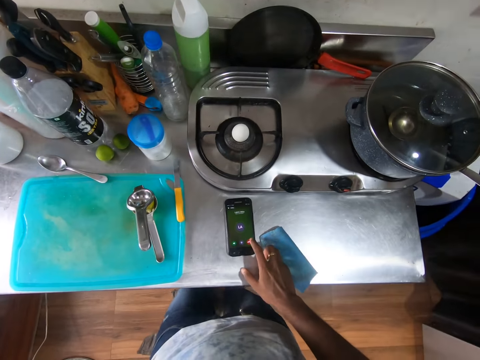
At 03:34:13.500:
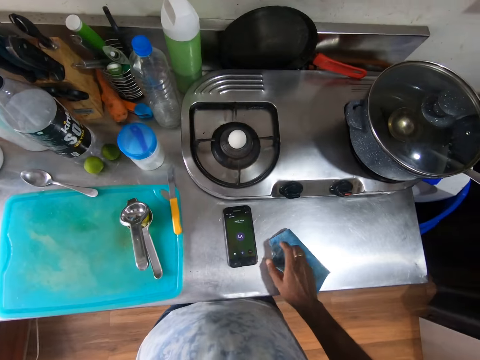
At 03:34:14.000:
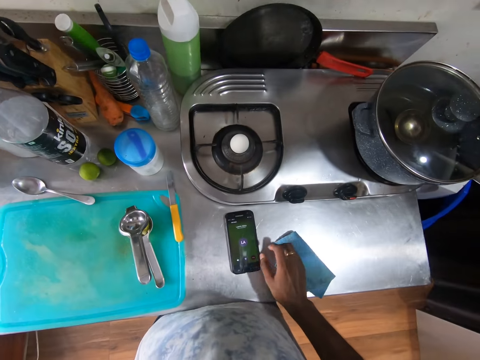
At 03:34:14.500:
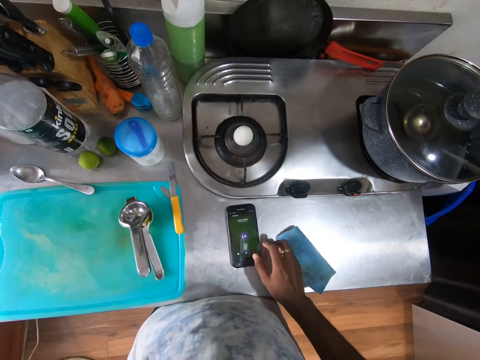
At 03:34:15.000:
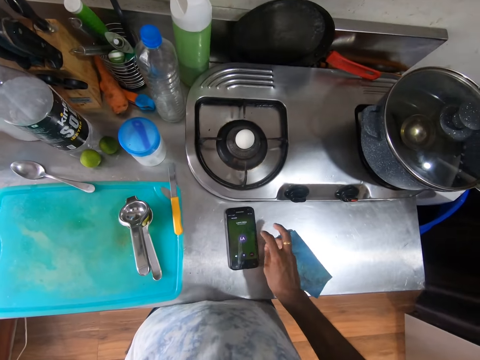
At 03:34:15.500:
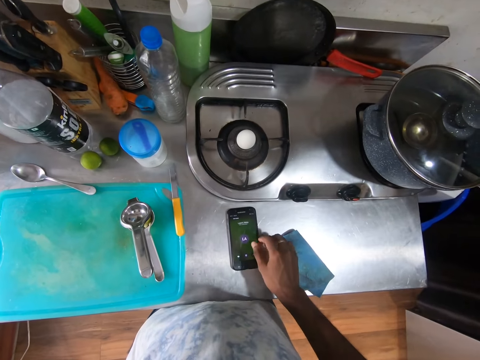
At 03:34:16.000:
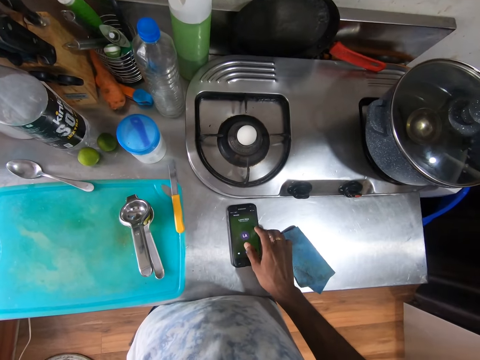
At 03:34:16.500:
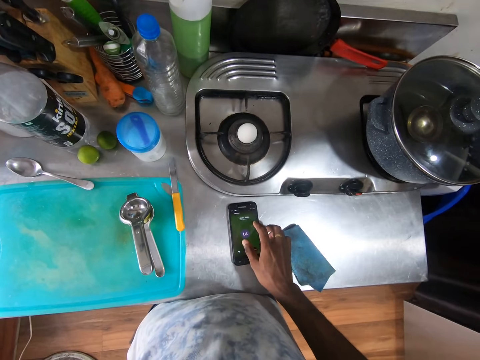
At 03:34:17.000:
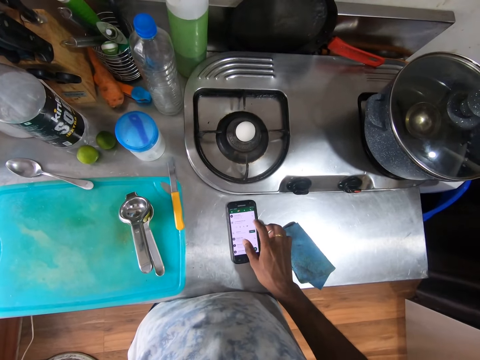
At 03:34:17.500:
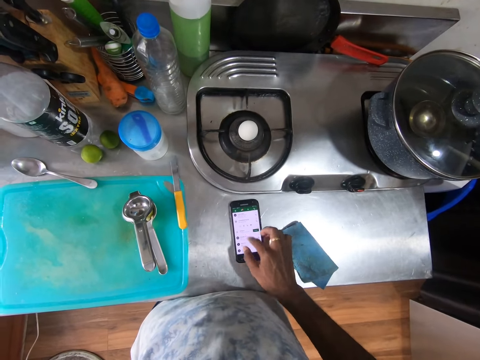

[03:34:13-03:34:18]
The camera wearer operates a phone on a kitchen counter with his right hand.

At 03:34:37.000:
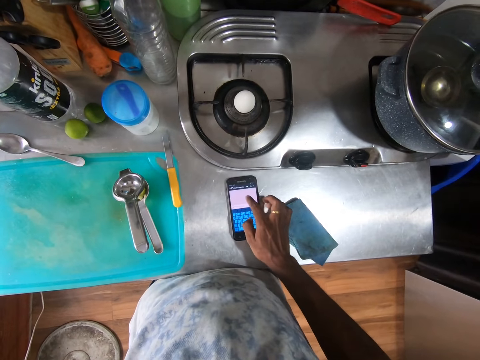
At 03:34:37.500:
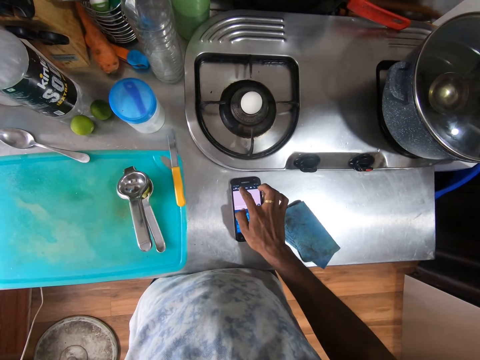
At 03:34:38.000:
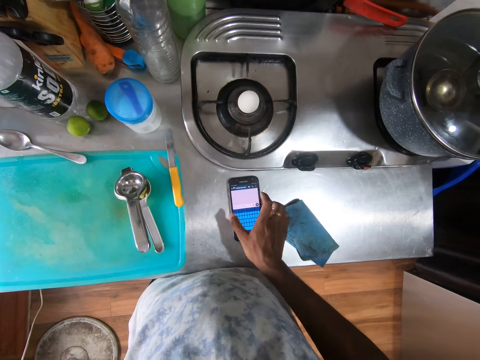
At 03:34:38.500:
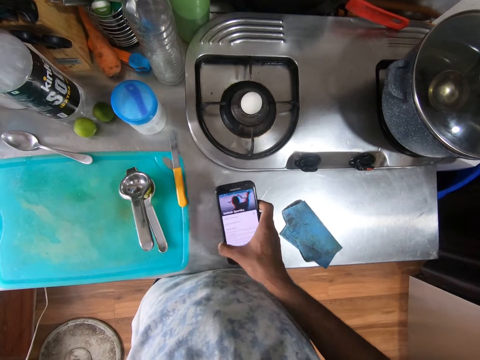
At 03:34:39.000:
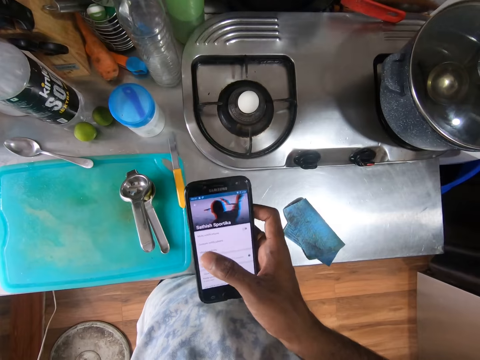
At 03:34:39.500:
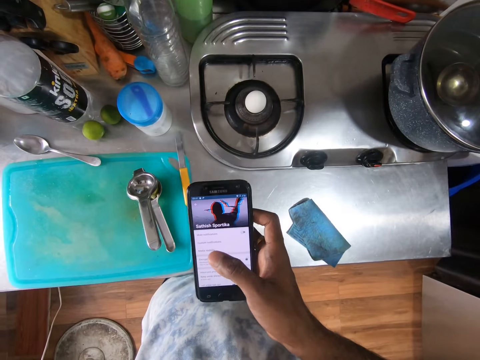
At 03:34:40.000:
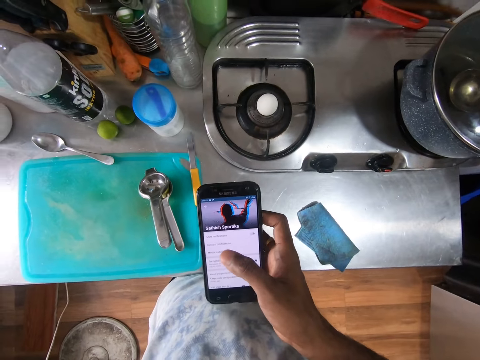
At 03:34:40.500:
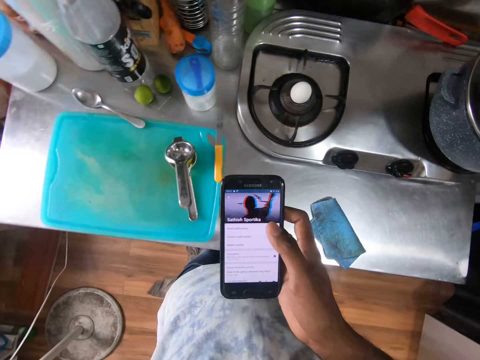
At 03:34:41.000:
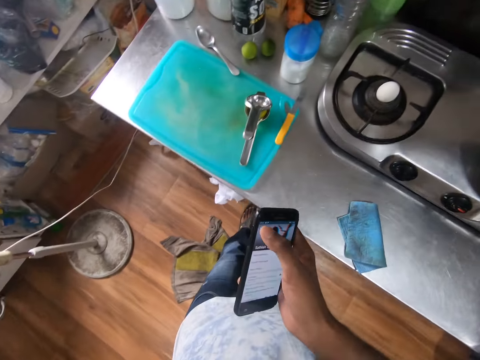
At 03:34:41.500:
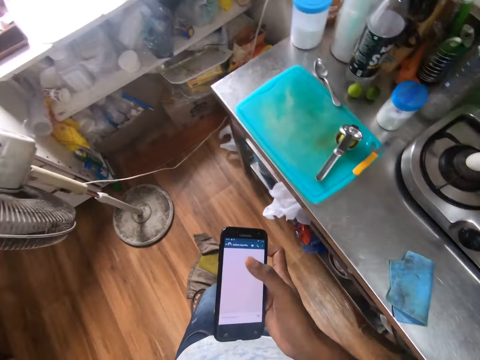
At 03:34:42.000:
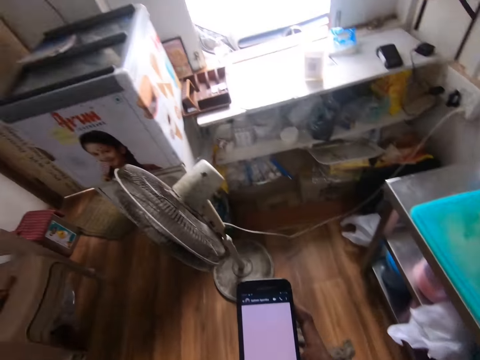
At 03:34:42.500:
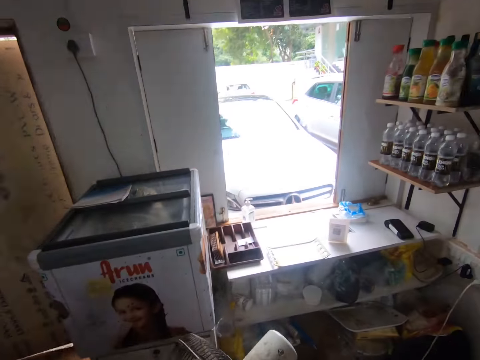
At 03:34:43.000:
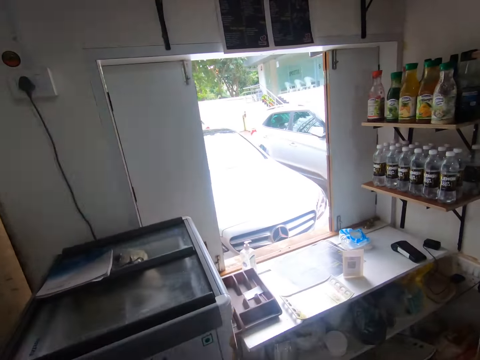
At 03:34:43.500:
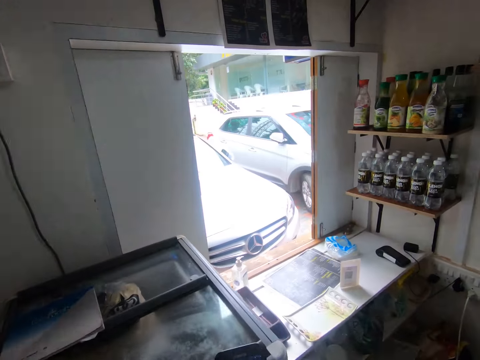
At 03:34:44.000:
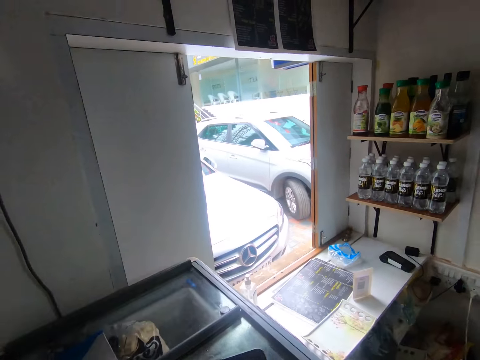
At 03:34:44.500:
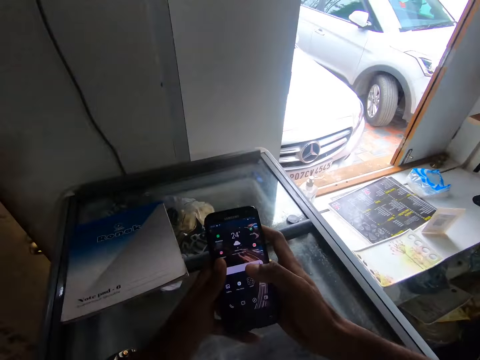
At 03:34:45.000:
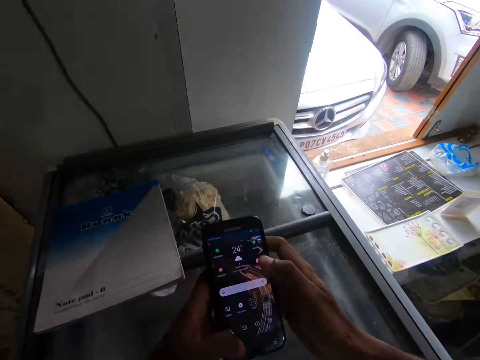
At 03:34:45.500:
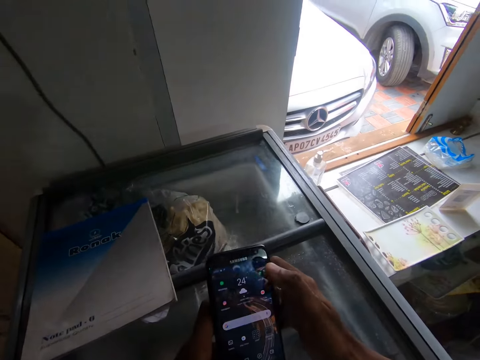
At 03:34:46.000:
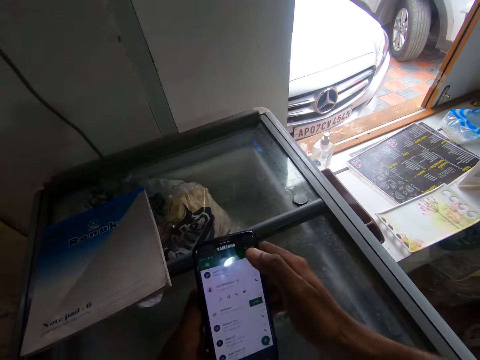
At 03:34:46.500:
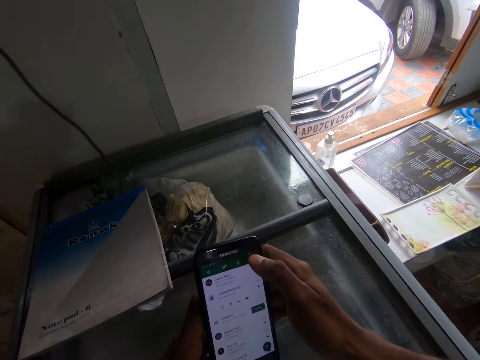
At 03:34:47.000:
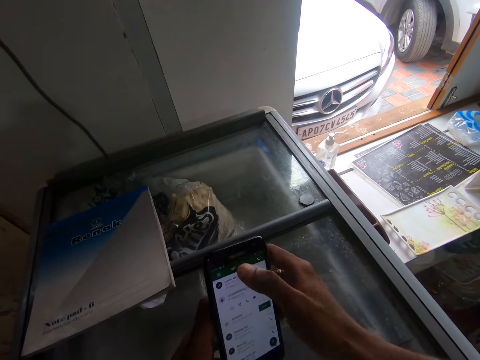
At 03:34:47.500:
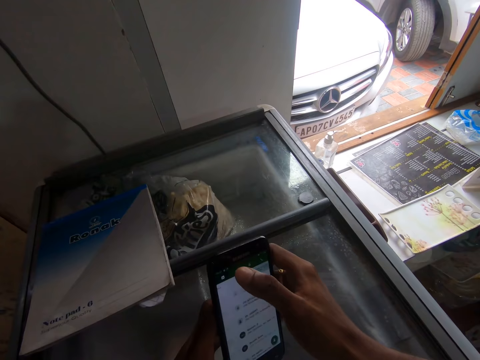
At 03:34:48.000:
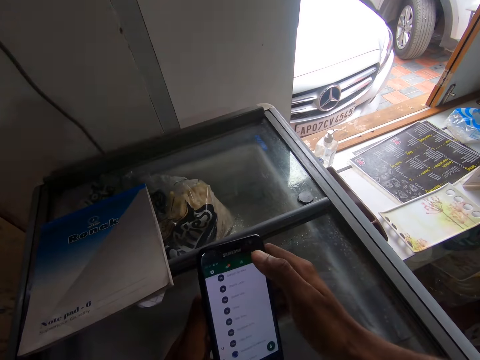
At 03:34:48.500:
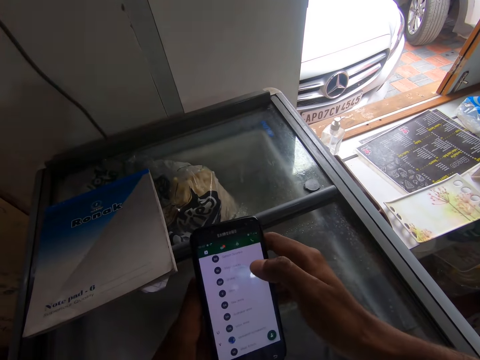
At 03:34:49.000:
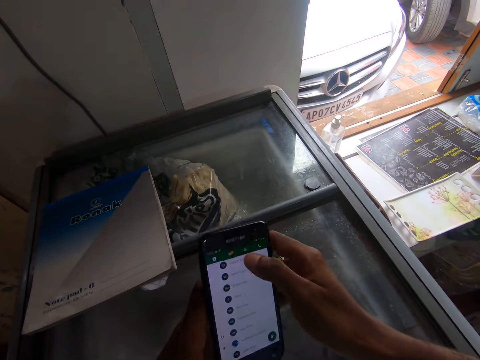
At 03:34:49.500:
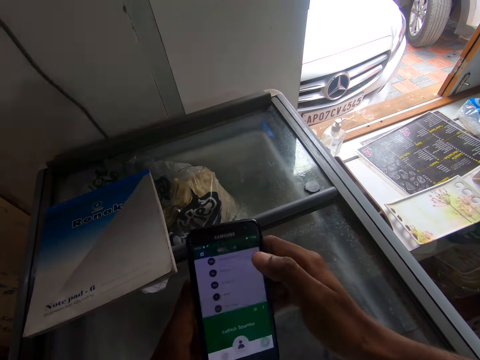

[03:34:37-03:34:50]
The camera wearer picks up the phone on the kitchen counter with his right hand. He operates the phone with his right hand. He walks. He operates the phone with both hands.

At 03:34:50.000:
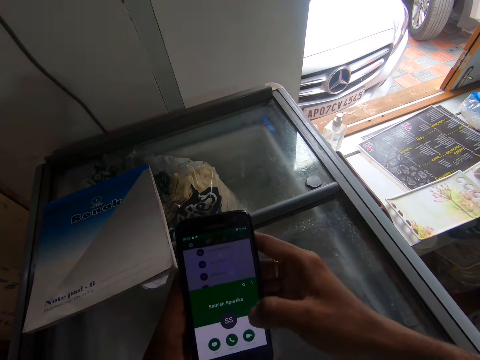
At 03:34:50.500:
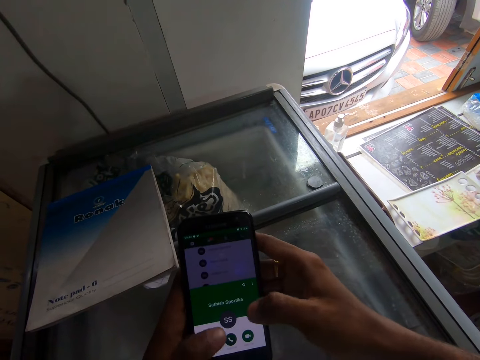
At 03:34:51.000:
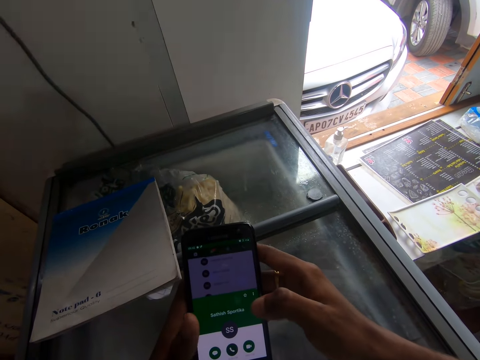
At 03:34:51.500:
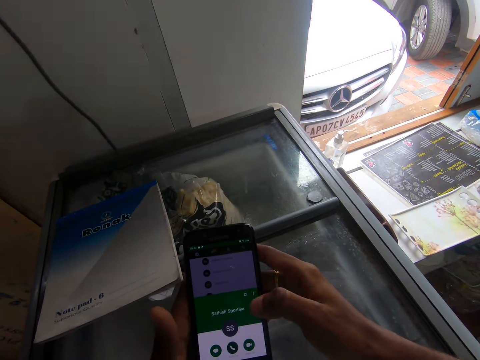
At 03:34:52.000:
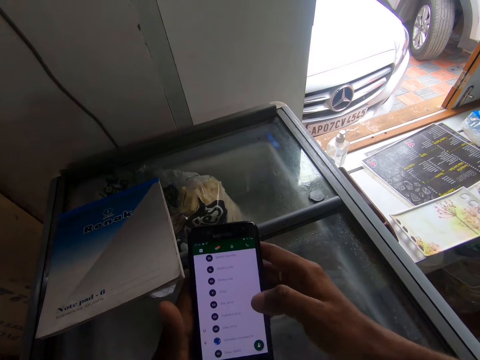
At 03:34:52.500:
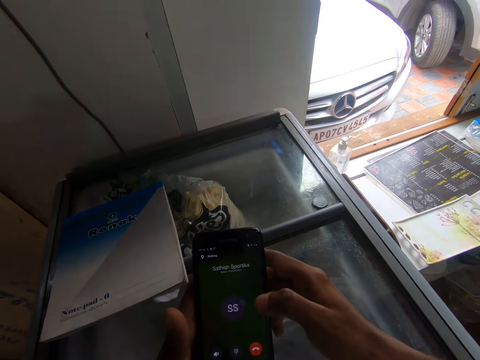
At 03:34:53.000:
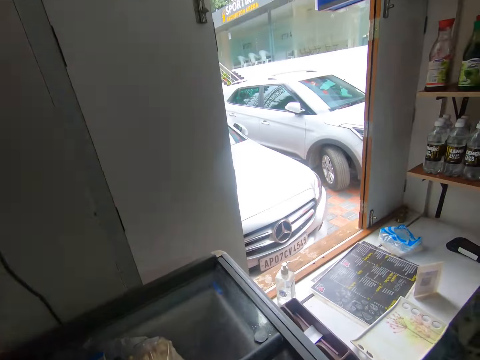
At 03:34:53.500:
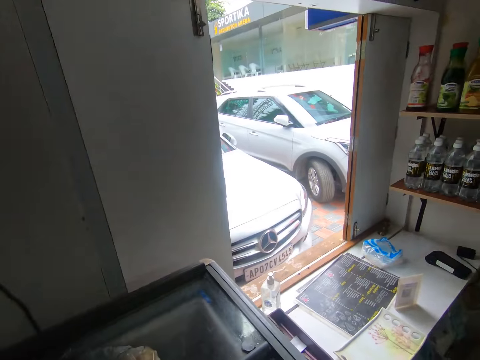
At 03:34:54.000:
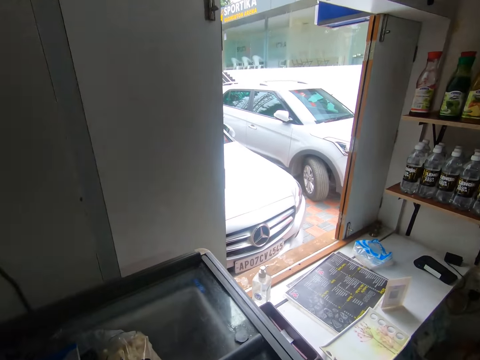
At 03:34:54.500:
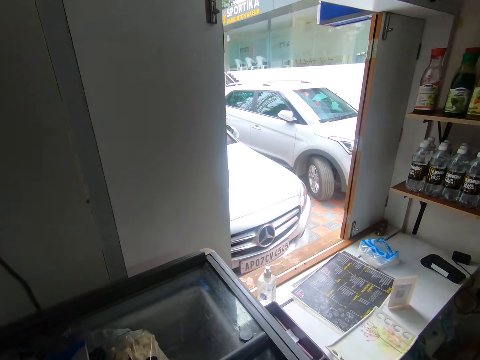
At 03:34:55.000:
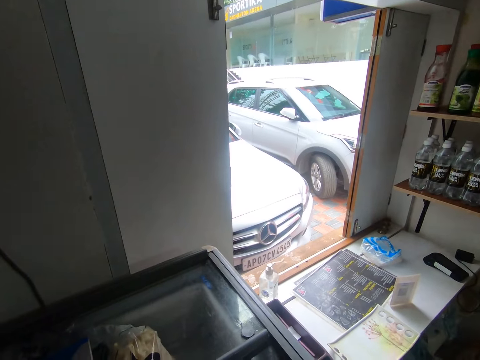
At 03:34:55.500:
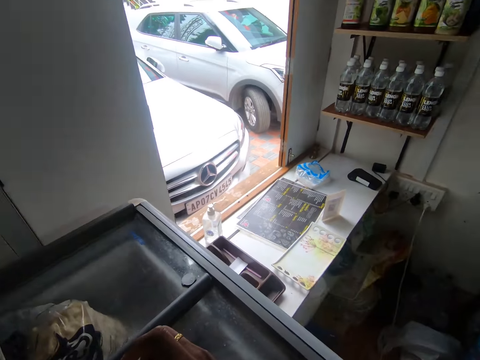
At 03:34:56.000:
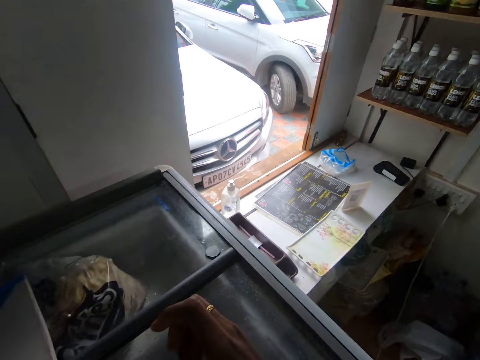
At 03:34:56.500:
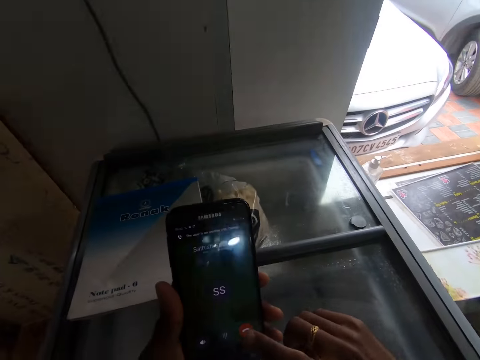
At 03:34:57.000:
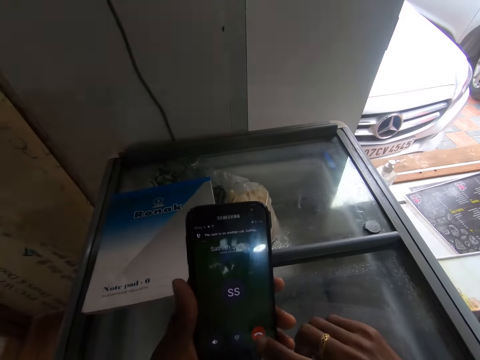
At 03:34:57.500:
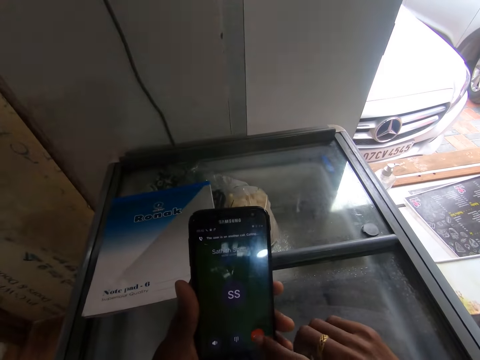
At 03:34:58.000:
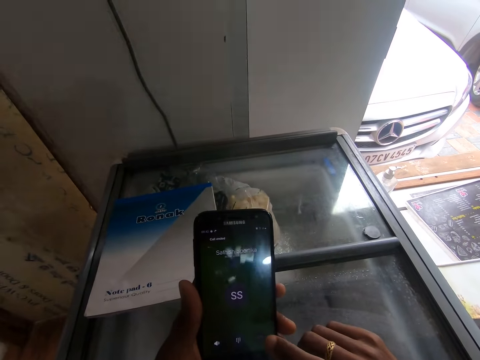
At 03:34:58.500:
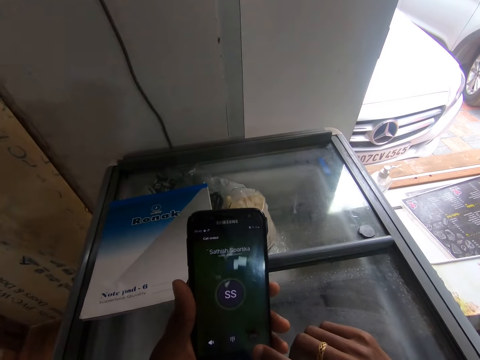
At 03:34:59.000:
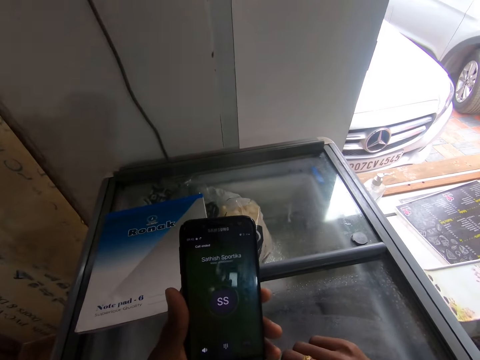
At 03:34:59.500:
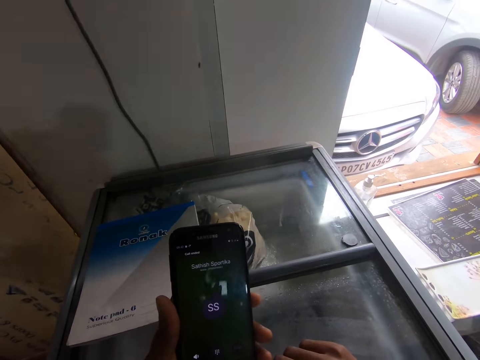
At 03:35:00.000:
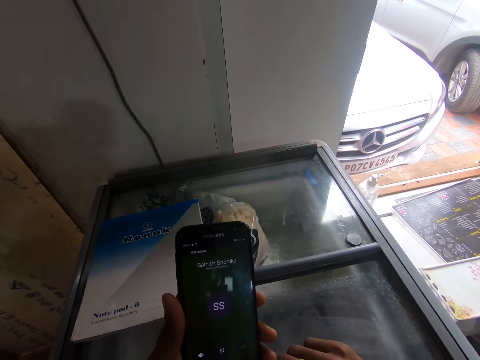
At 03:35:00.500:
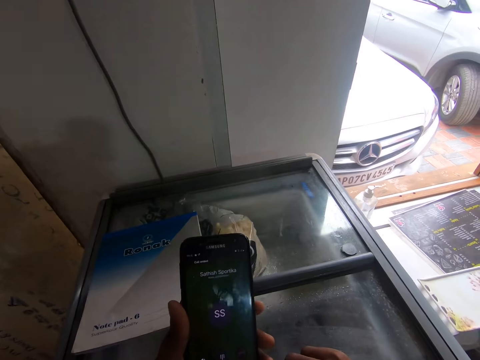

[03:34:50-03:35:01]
The camera wearer looks around. They dial a mobile phone.
